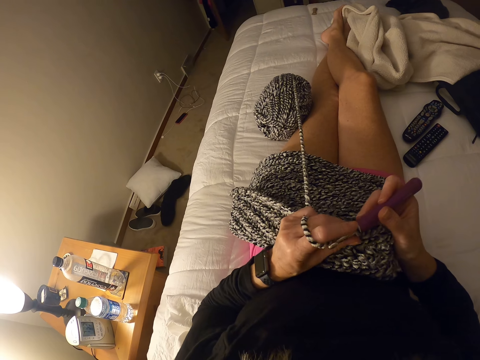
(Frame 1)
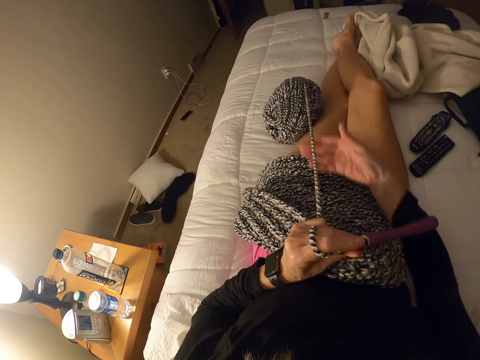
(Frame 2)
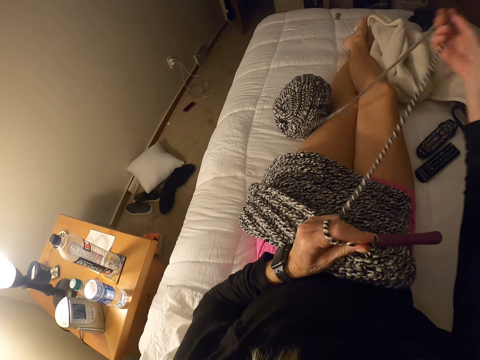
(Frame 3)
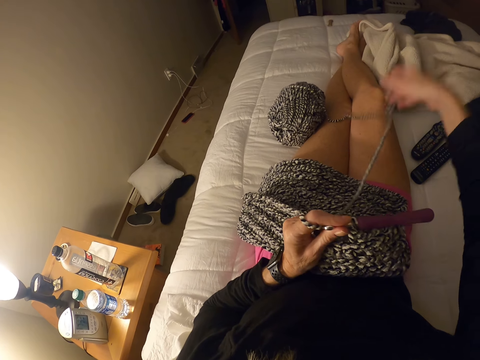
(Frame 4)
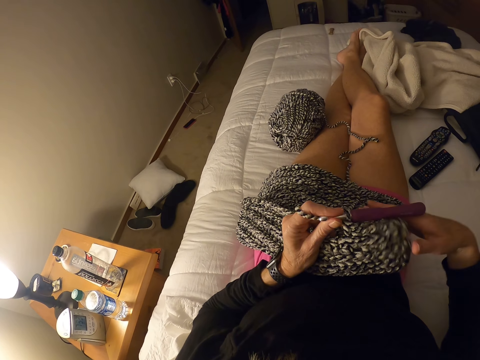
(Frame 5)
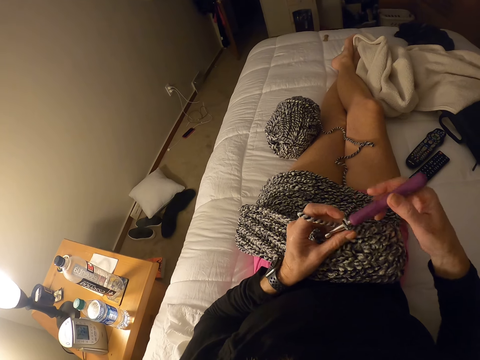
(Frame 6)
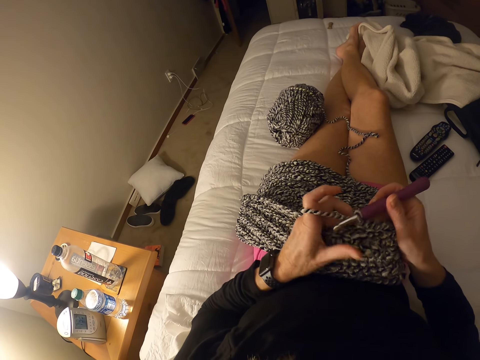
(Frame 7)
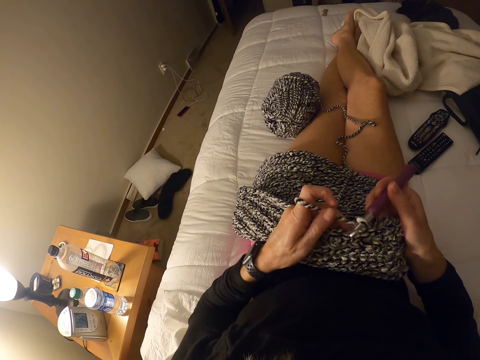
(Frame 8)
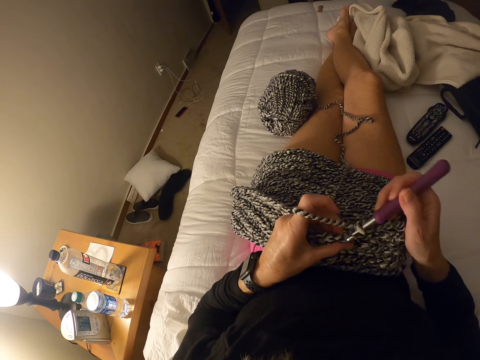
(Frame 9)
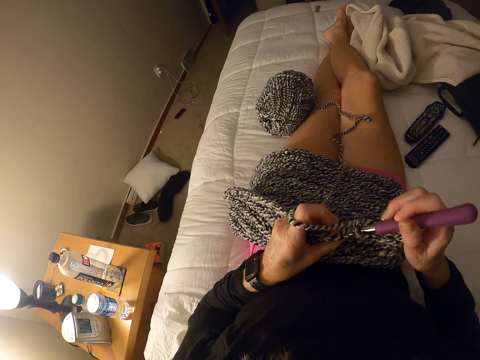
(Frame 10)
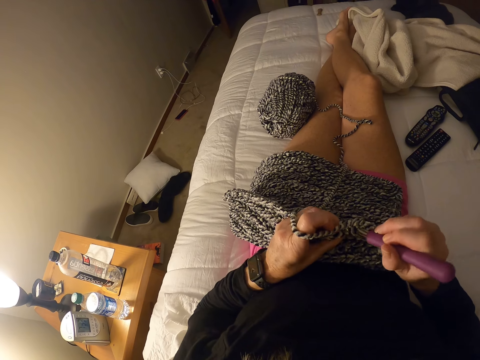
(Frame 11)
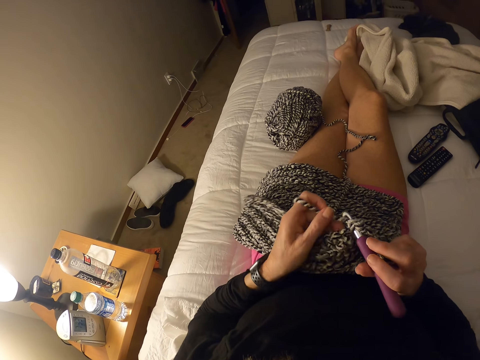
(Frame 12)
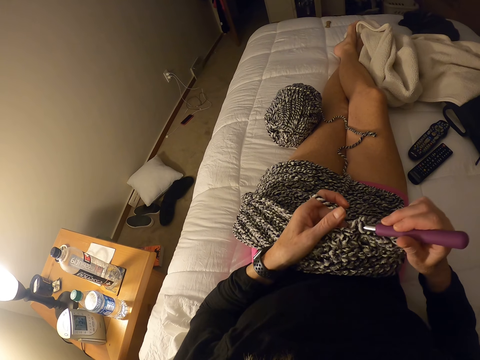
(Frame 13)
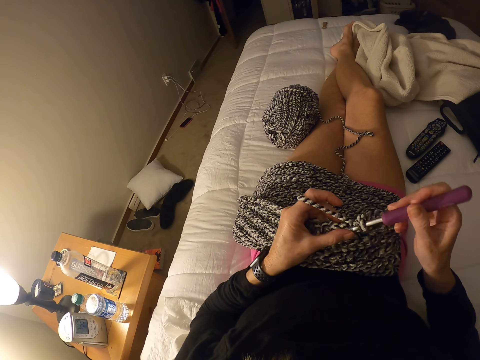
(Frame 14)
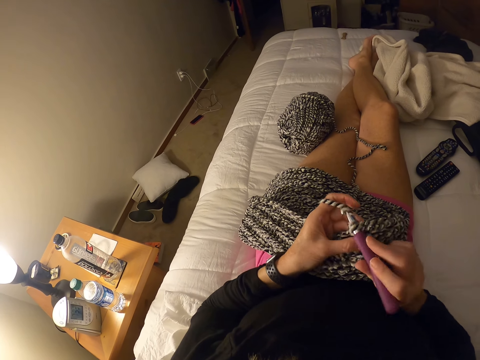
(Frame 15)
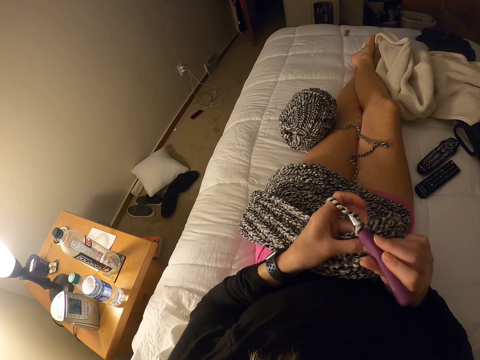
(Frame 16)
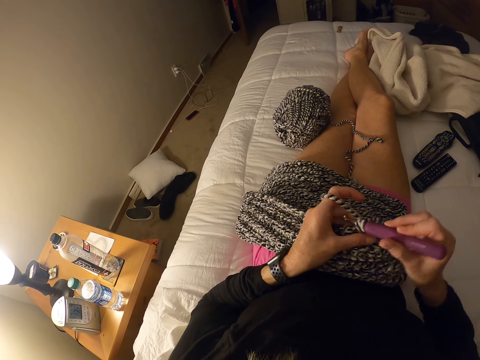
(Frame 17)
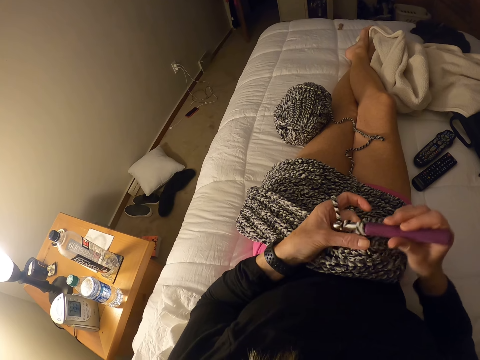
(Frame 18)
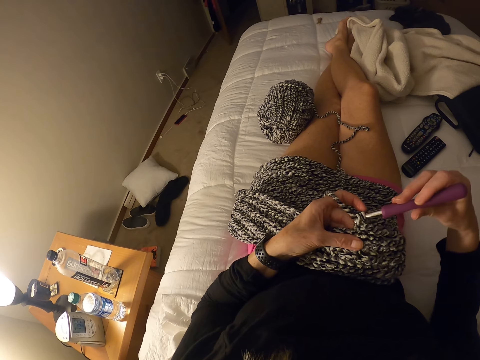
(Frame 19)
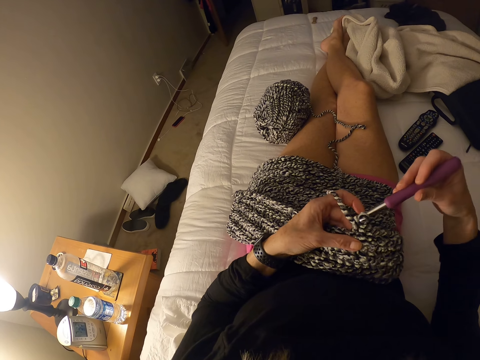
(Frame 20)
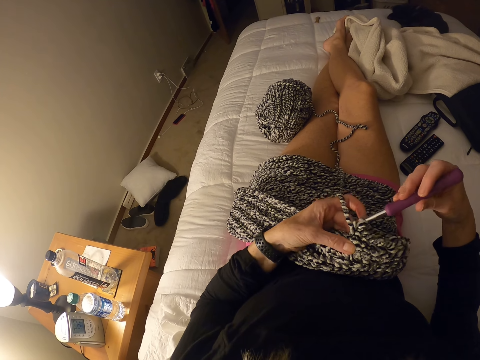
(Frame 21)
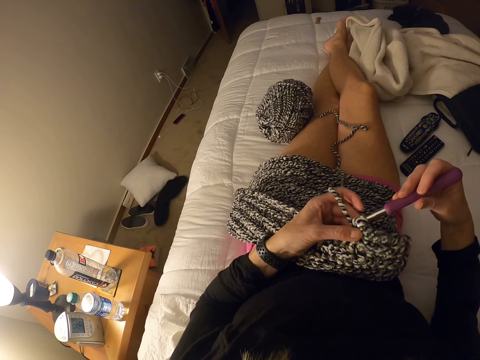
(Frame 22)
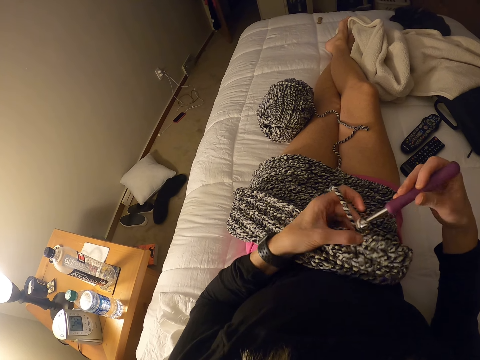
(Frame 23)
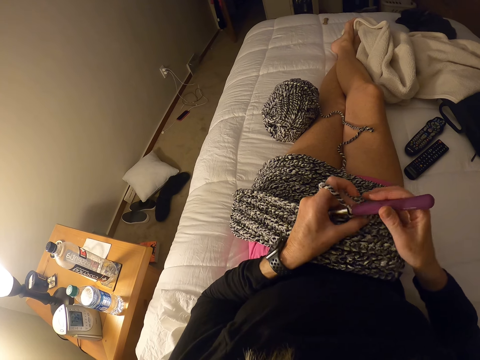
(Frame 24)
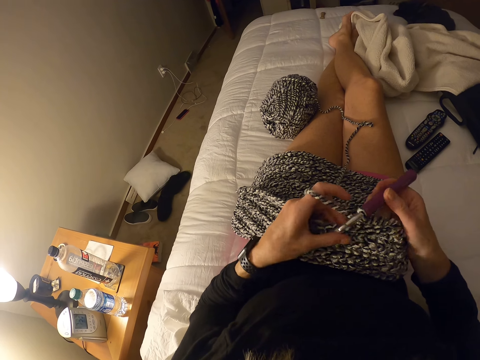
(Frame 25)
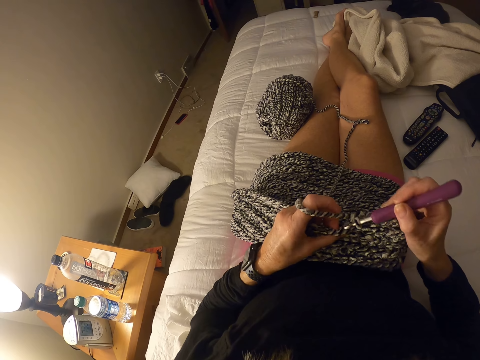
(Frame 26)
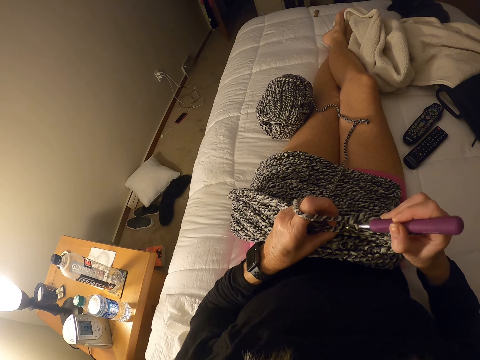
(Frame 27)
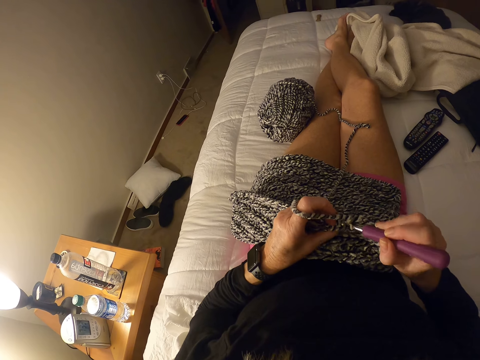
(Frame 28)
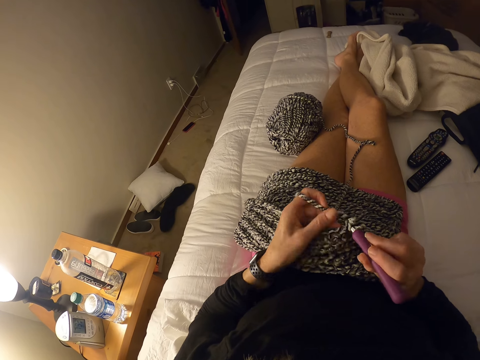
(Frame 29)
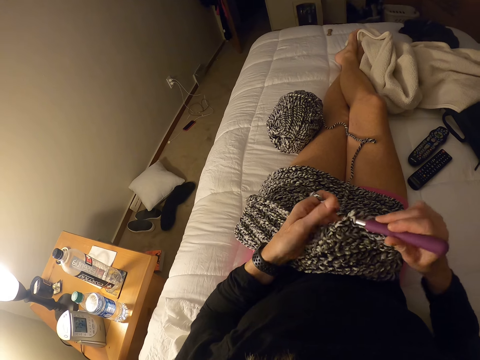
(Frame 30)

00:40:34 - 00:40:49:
The camera wearer pulls the yarn on the bed with her right hand. She knits the yarn. She crochets with the yarn on her lap.

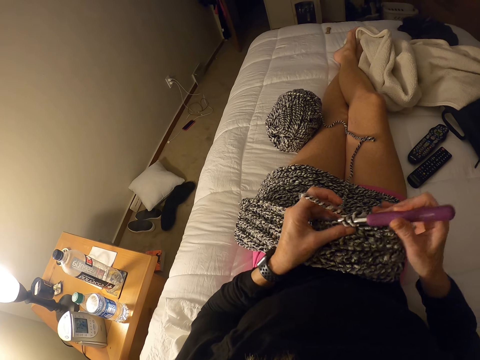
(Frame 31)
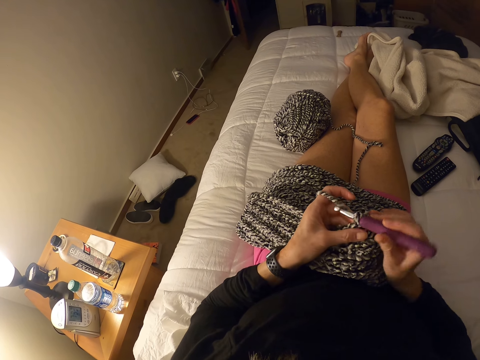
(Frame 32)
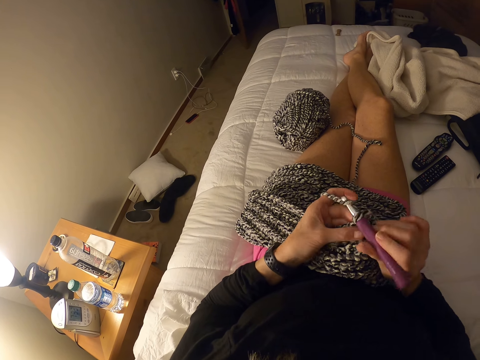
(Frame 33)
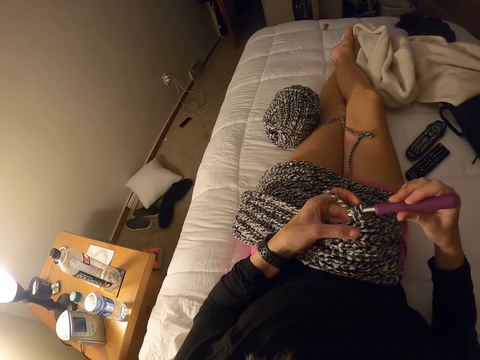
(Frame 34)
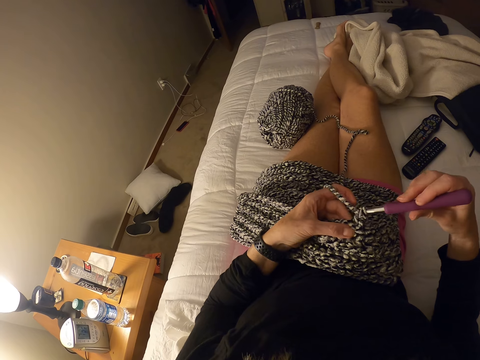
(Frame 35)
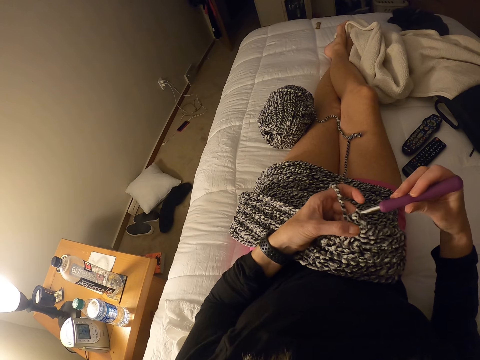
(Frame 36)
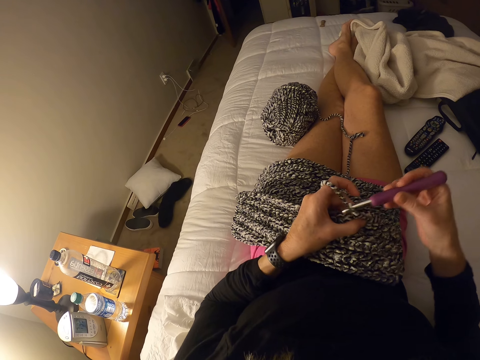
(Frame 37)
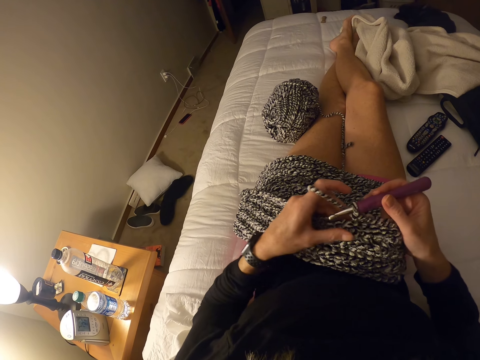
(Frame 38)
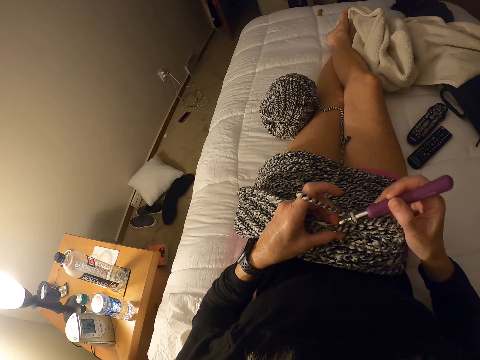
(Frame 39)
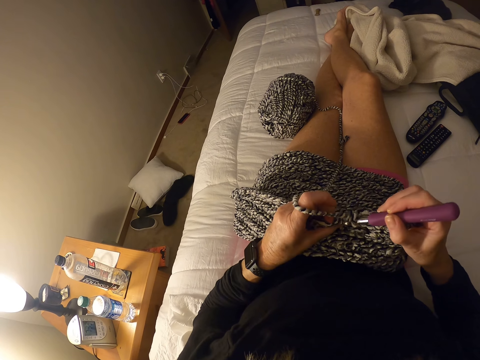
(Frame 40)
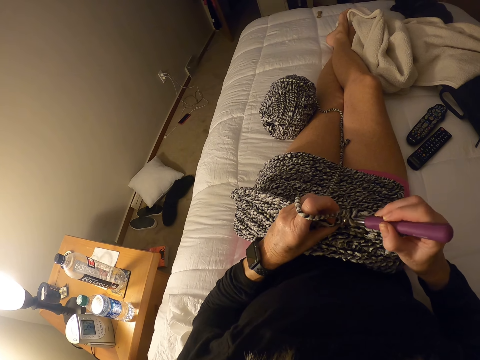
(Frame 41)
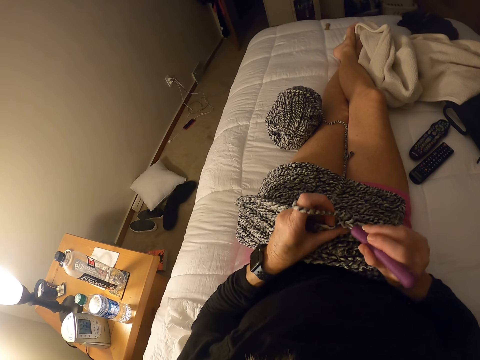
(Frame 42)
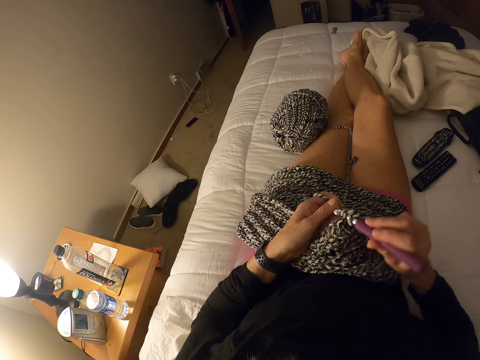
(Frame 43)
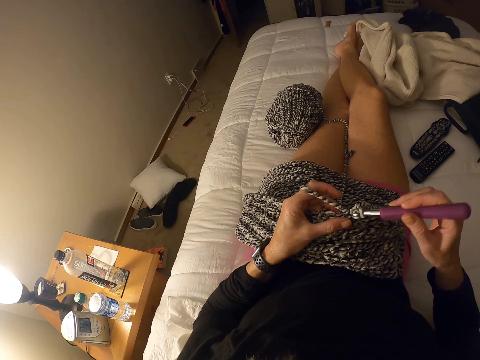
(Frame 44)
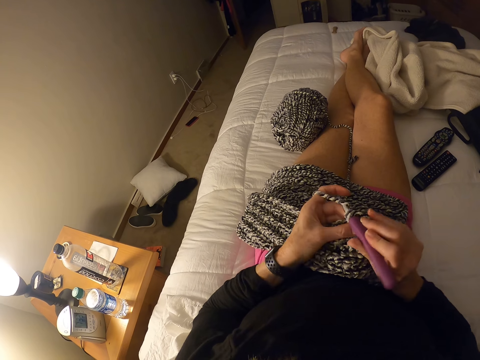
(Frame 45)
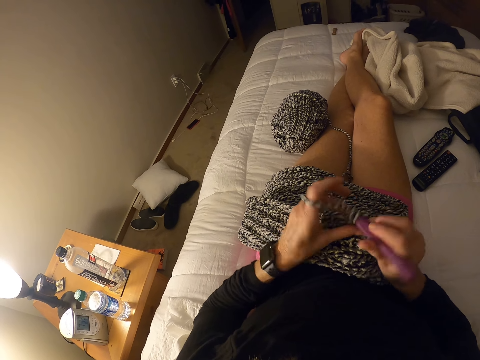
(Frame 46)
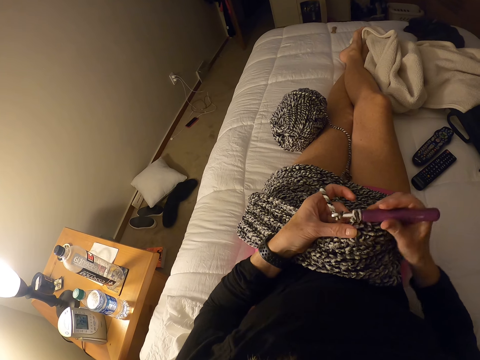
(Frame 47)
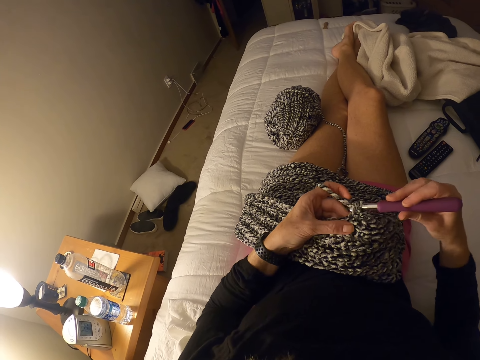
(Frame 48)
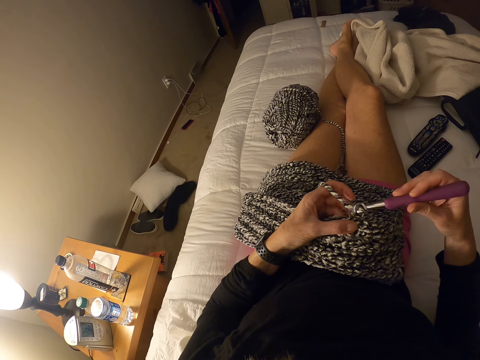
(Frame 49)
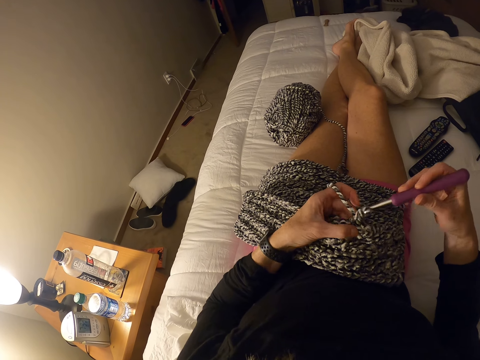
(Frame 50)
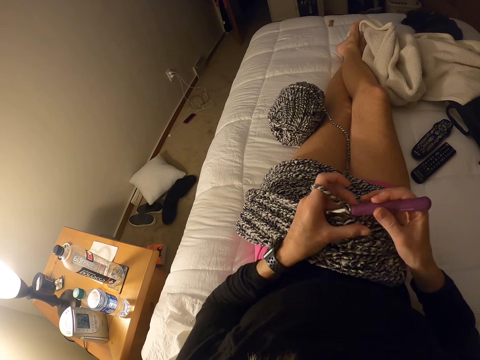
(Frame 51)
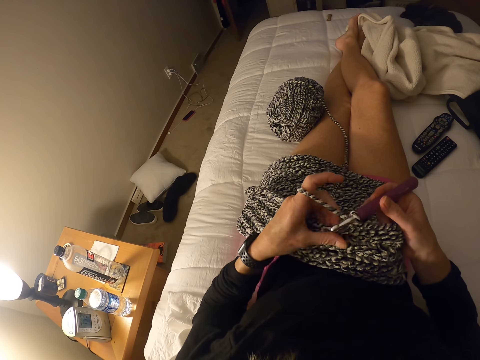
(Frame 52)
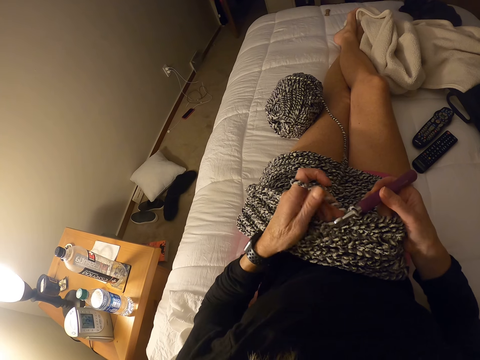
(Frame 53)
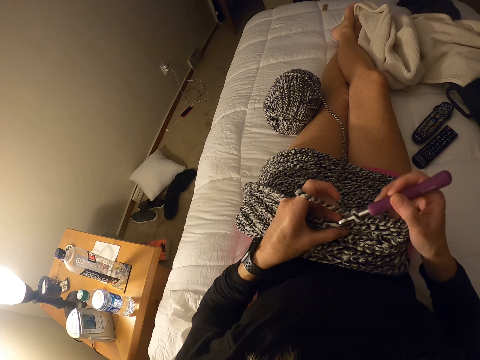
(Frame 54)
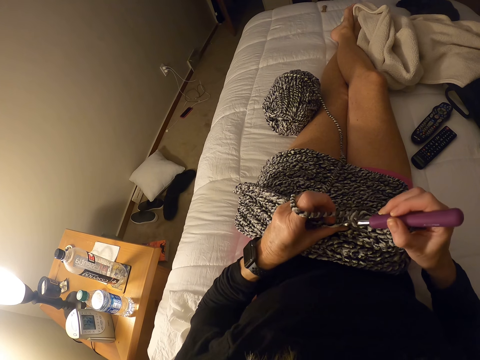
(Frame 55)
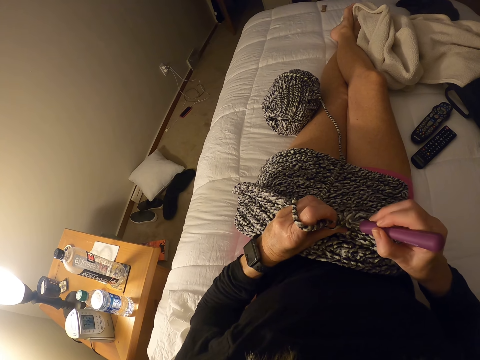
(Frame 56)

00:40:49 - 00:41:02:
The camera wearer pulls the yarn. They crochet the garment with the hook and the yarn.
